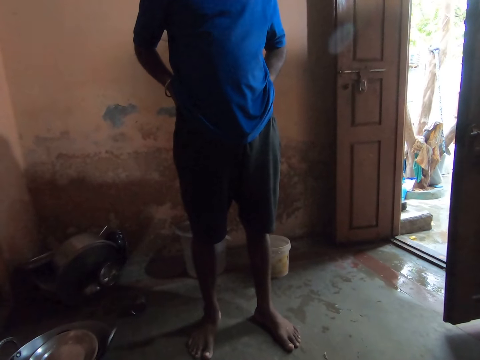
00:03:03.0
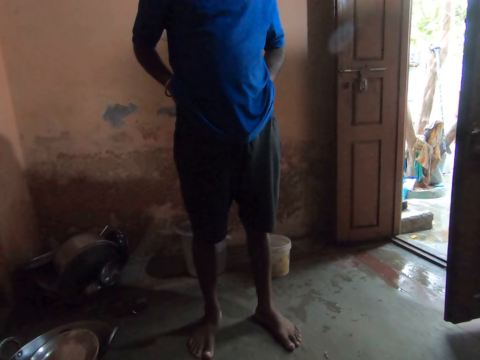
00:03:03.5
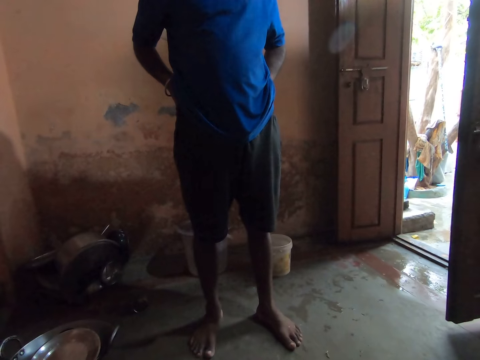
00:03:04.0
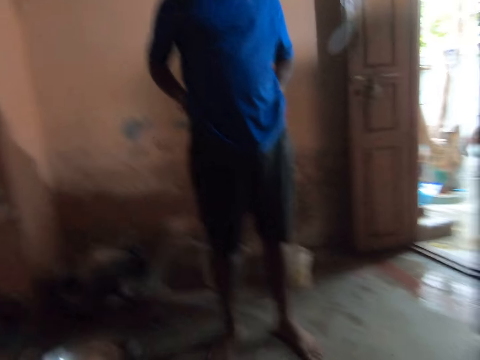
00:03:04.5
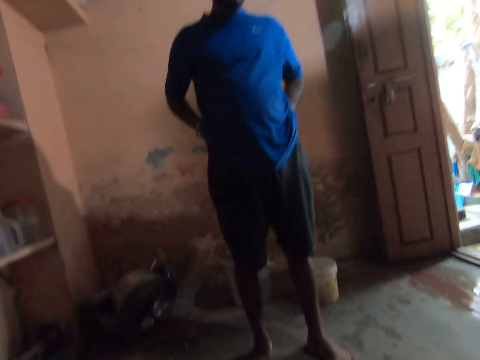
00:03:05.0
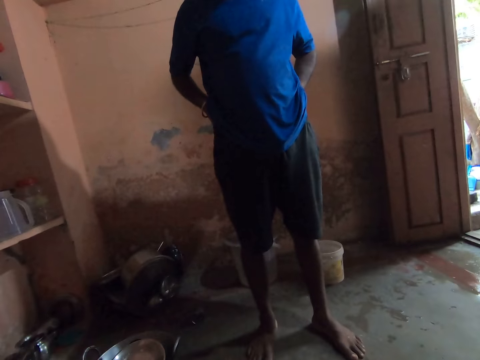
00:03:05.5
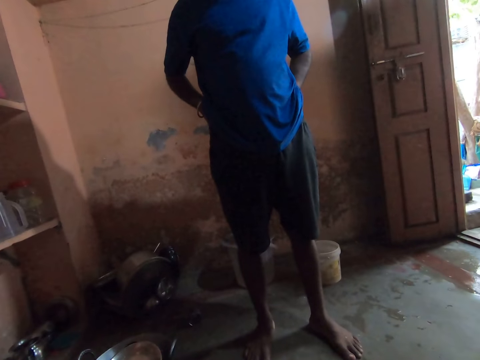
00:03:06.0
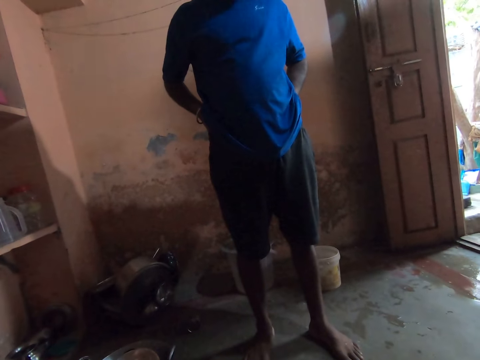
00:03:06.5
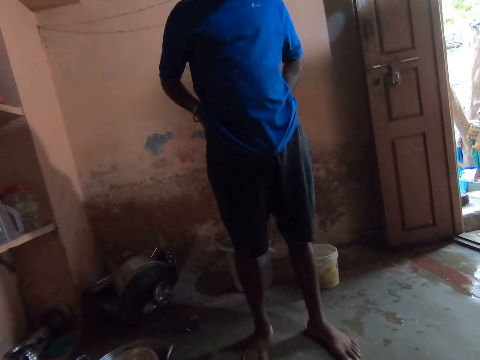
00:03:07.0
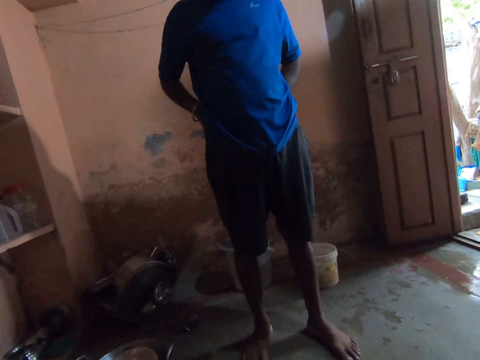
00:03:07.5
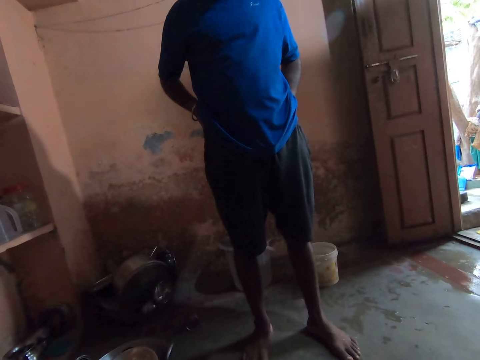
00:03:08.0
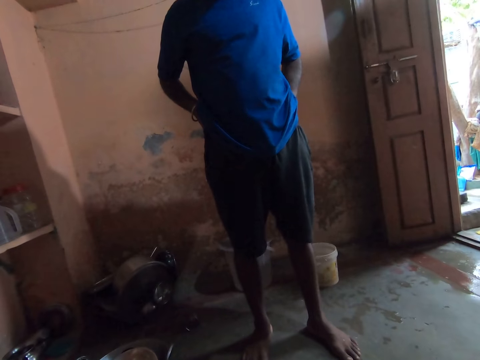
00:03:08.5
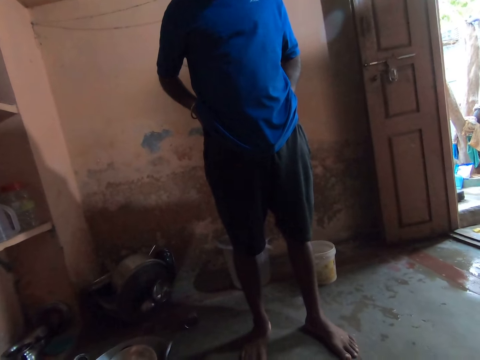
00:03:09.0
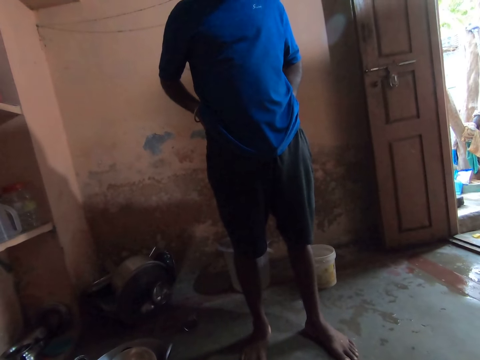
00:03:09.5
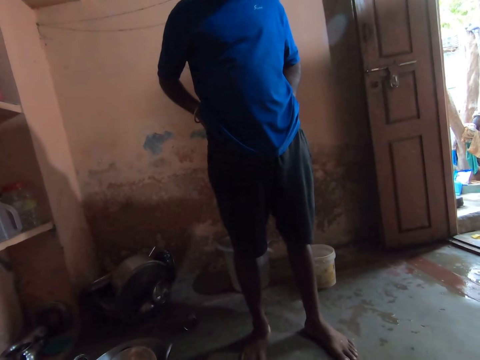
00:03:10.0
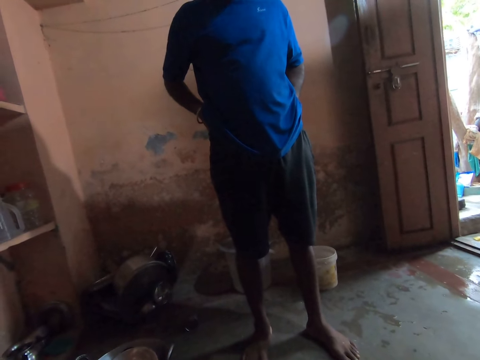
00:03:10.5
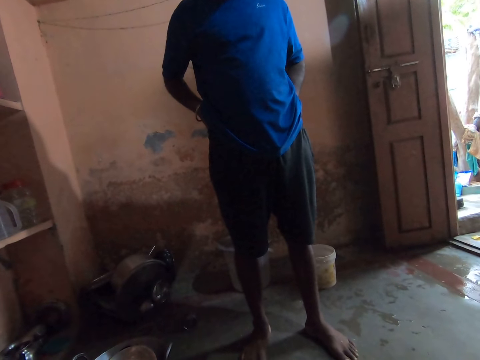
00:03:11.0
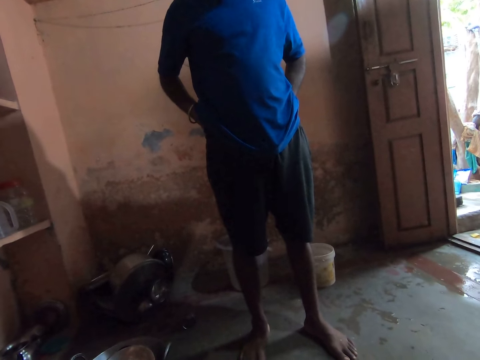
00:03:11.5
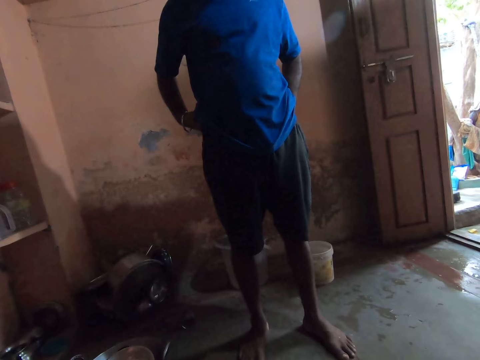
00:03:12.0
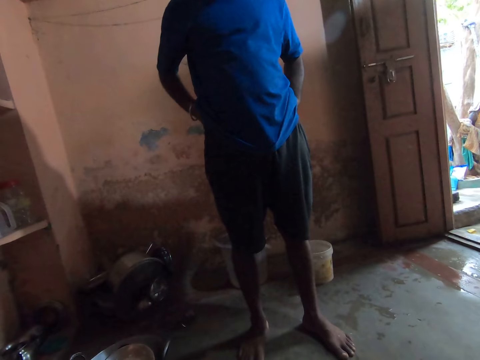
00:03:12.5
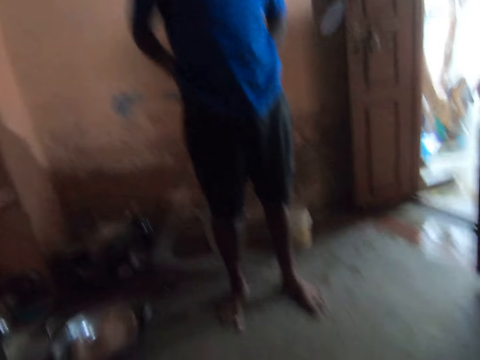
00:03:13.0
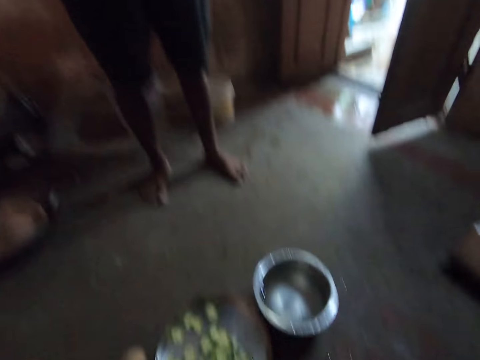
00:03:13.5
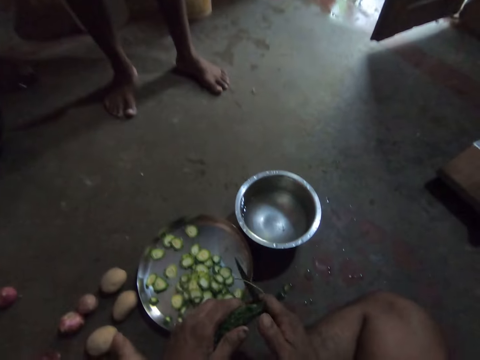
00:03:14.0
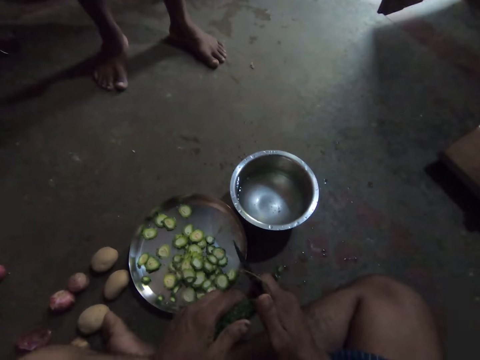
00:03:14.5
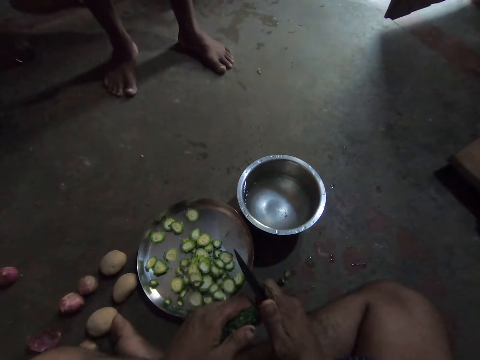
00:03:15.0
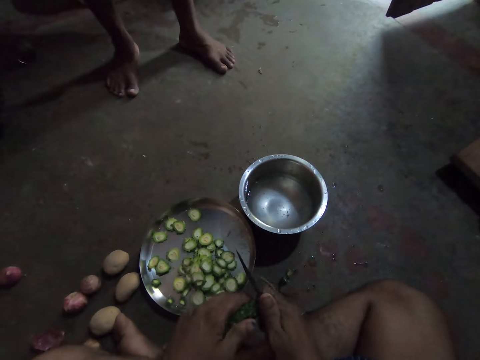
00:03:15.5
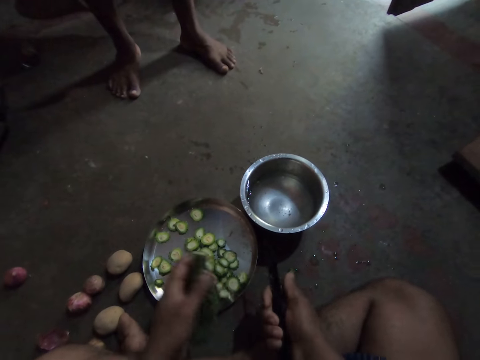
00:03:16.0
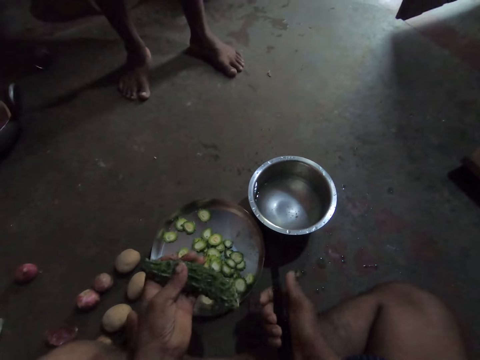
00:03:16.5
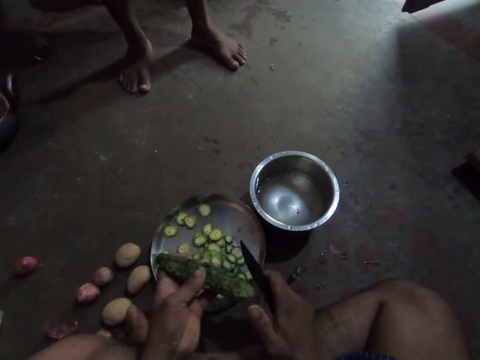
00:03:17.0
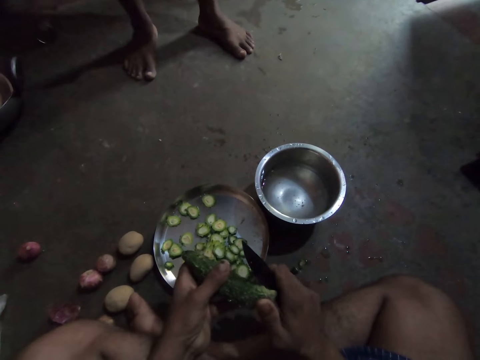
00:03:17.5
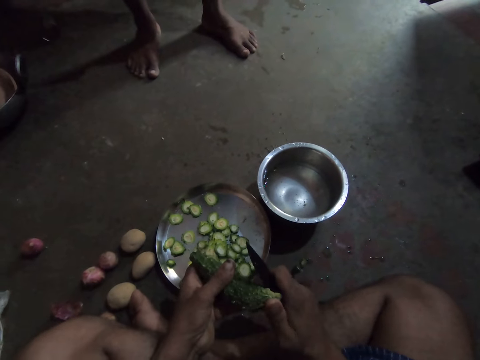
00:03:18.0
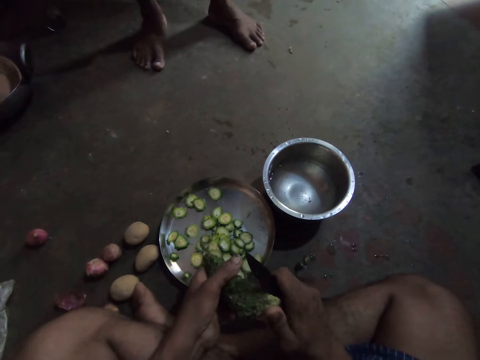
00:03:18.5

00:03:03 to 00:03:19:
The camera wearer cuts the cucumber on the edge.

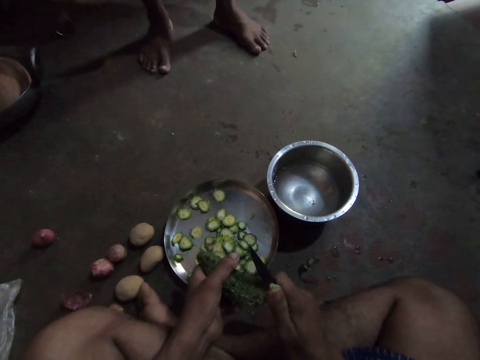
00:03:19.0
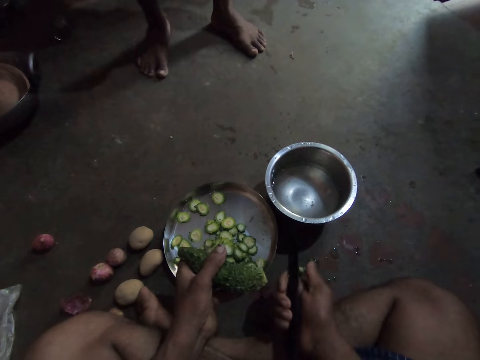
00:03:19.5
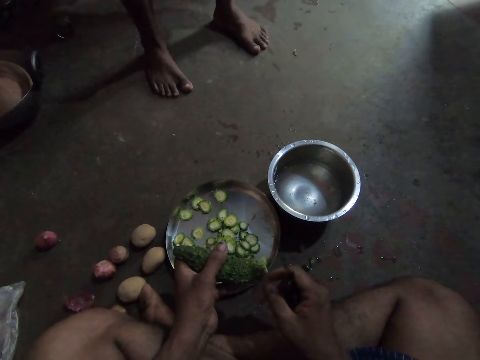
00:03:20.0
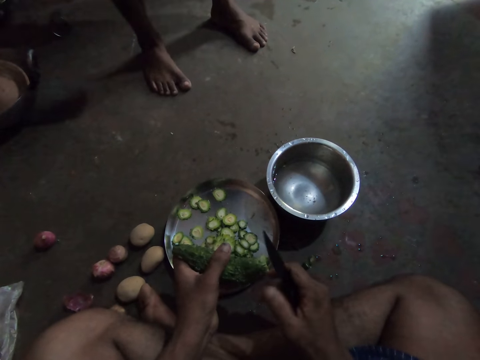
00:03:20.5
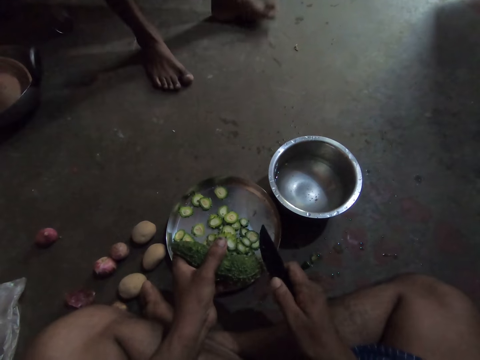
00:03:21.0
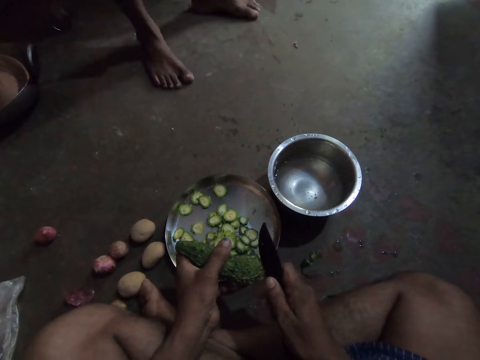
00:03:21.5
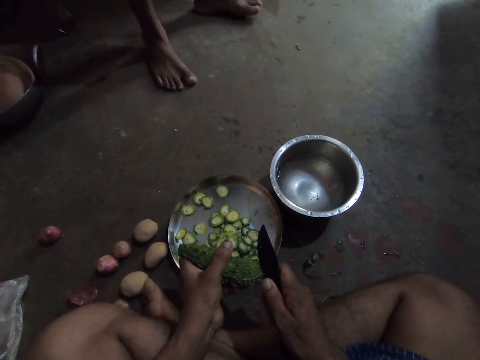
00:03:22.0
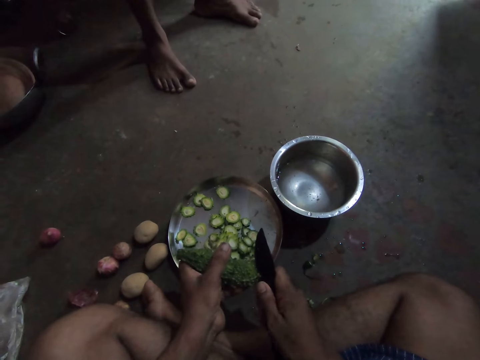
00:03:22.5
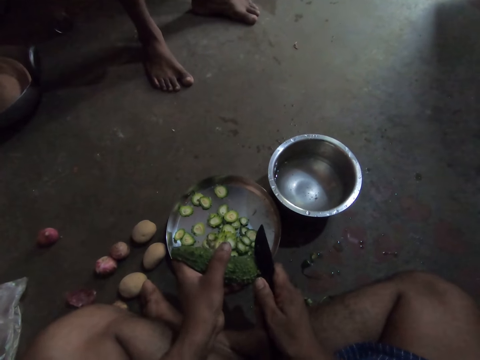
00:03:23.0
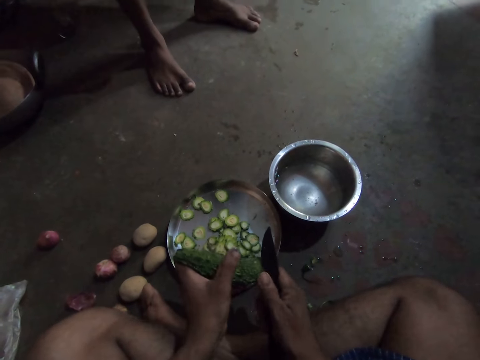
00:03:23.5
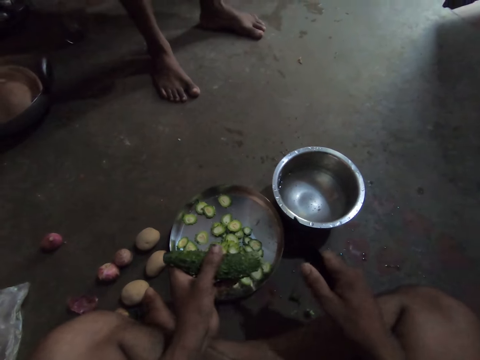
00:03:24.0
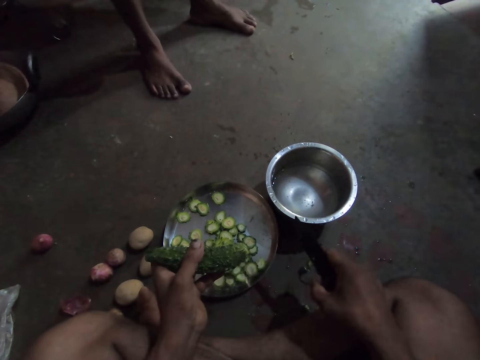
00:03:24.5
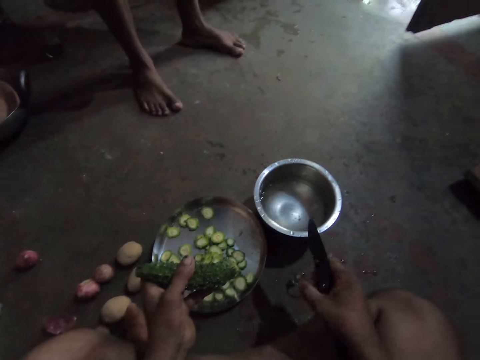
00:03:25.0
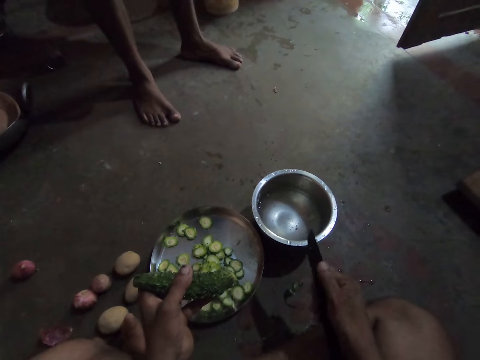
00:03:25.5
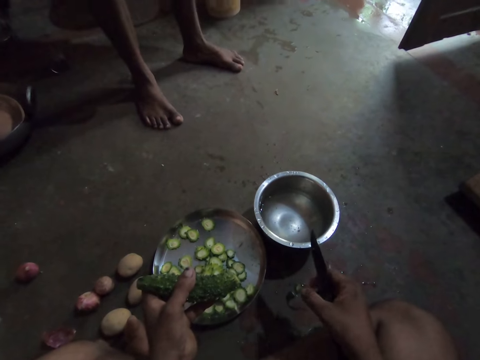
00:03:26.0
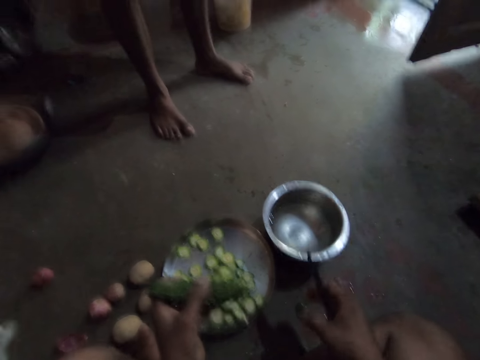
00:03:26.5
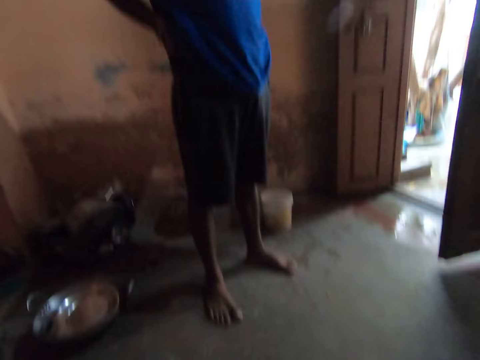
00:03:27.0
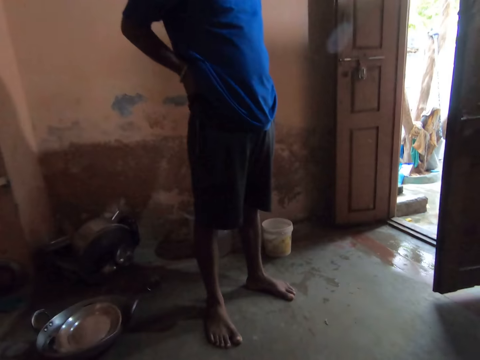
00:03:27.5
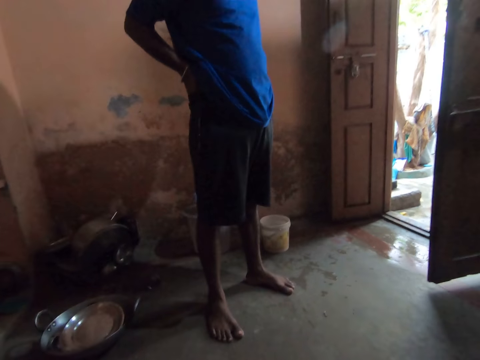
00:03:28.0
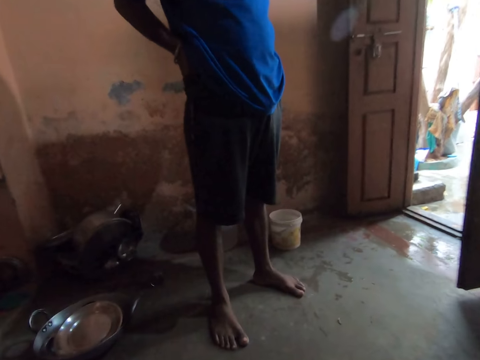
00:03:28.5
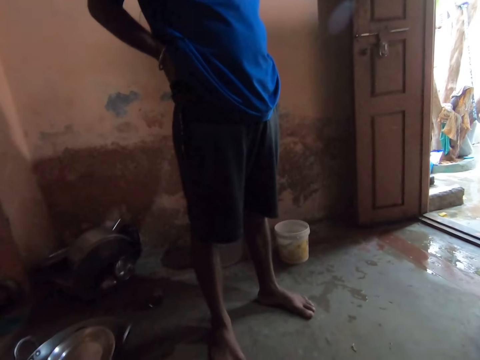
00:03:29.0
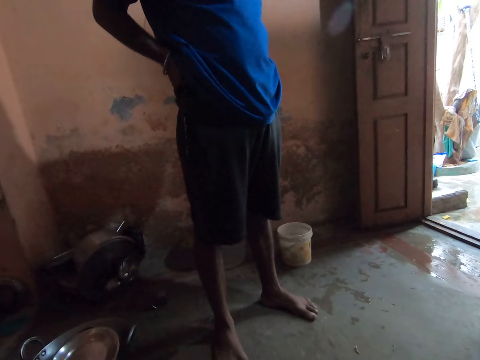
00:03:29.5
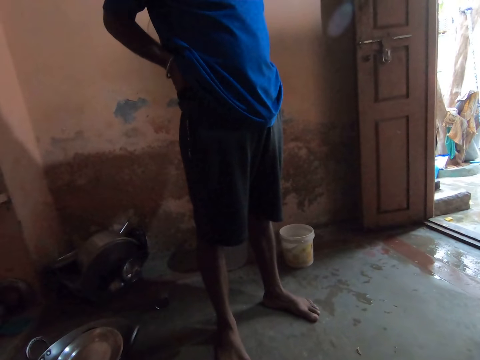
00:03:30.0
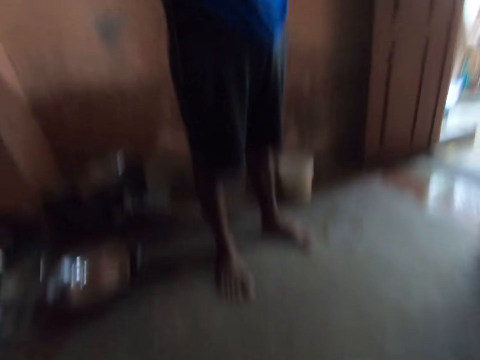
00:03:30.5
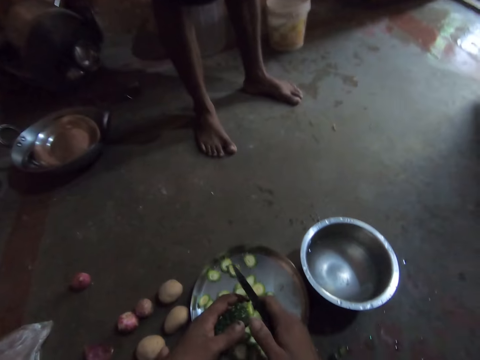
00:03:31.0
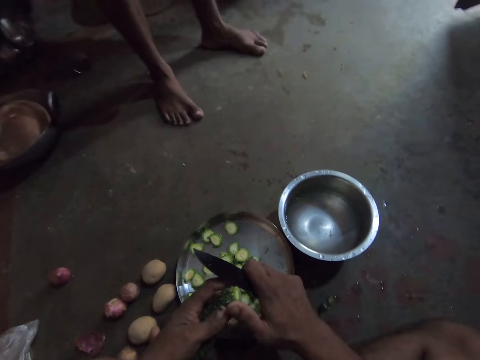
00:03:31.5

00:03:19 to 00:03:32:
The camera wearer looks at a person. They look around.
